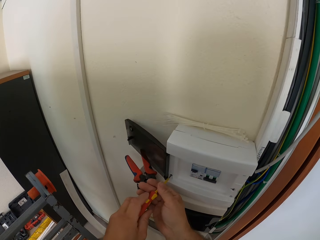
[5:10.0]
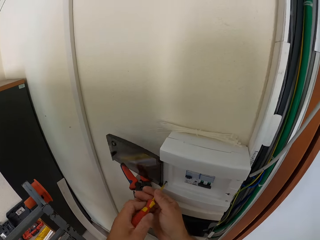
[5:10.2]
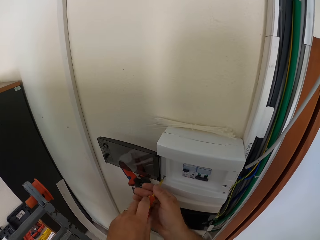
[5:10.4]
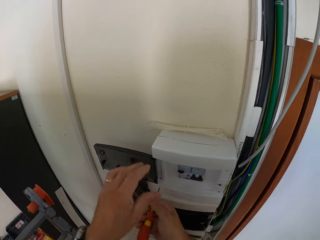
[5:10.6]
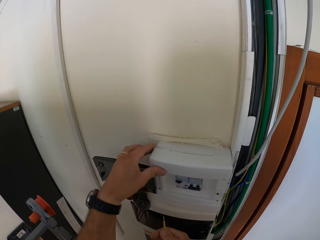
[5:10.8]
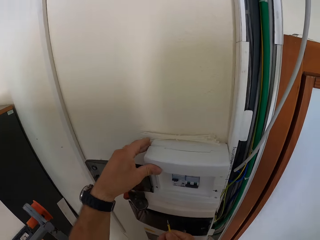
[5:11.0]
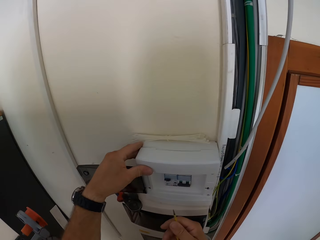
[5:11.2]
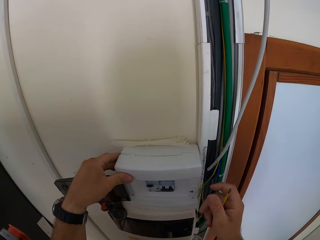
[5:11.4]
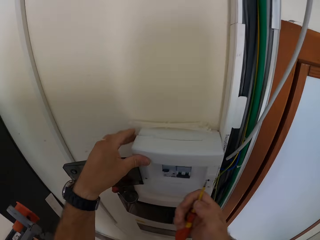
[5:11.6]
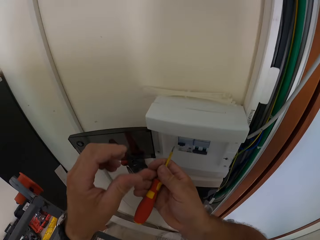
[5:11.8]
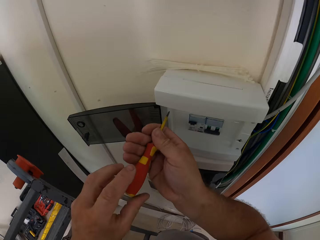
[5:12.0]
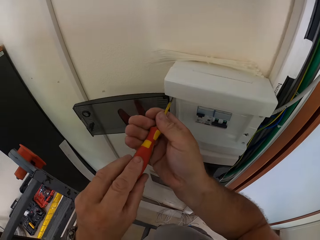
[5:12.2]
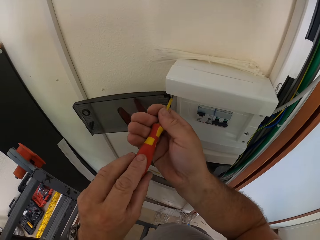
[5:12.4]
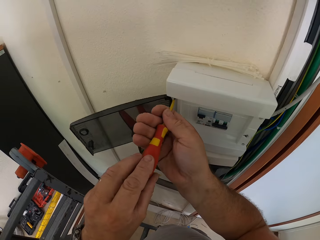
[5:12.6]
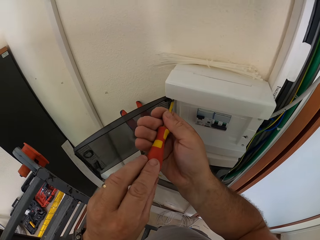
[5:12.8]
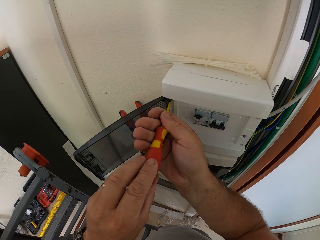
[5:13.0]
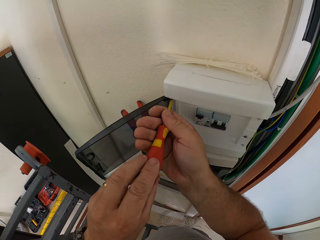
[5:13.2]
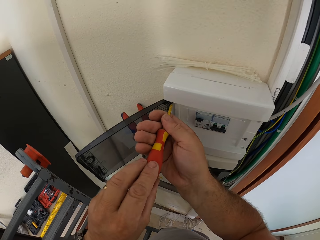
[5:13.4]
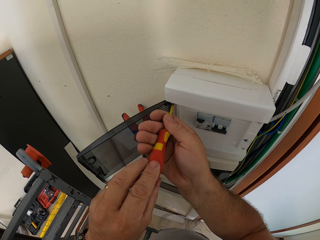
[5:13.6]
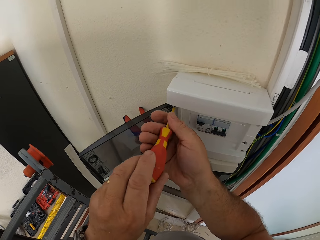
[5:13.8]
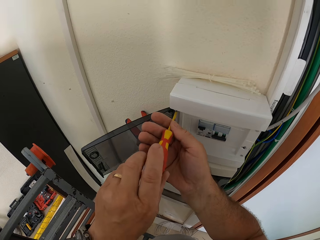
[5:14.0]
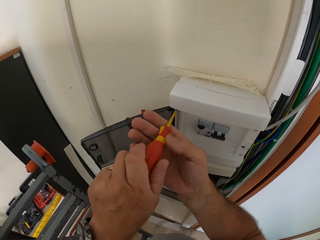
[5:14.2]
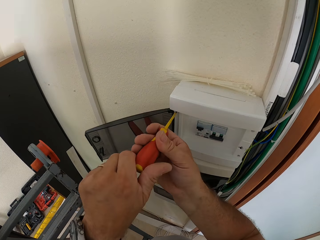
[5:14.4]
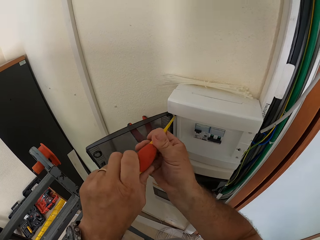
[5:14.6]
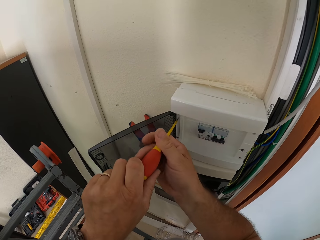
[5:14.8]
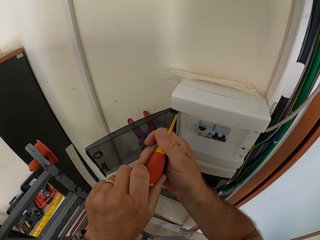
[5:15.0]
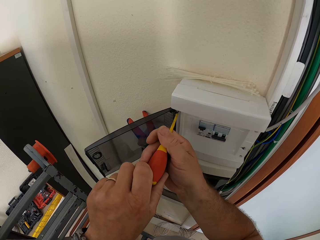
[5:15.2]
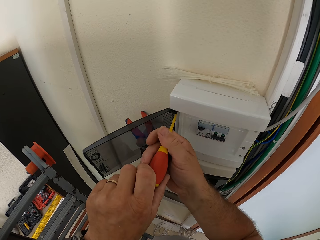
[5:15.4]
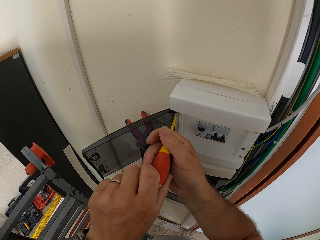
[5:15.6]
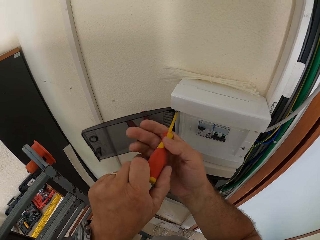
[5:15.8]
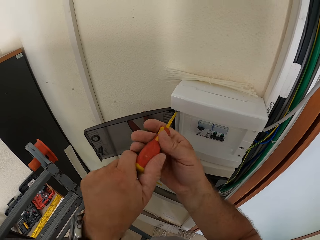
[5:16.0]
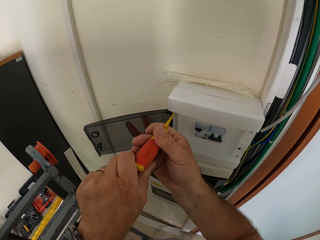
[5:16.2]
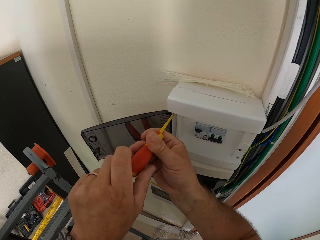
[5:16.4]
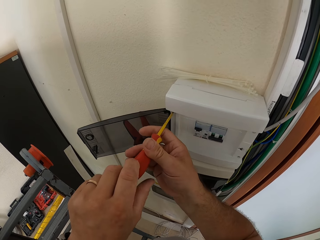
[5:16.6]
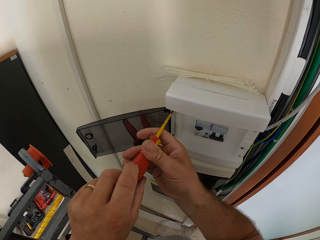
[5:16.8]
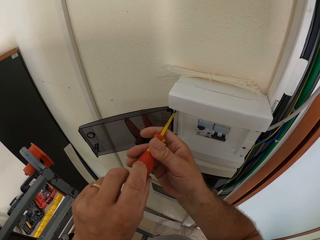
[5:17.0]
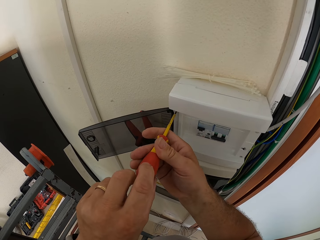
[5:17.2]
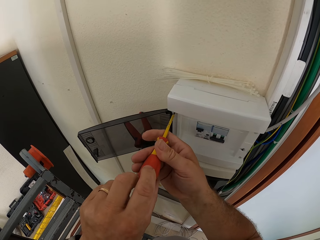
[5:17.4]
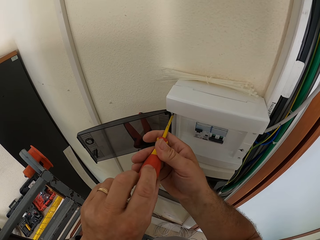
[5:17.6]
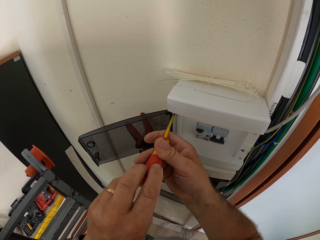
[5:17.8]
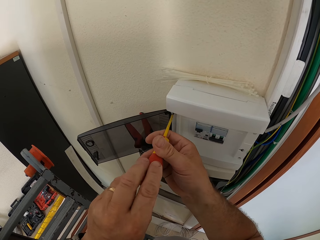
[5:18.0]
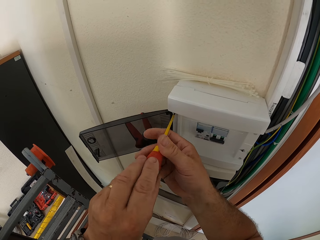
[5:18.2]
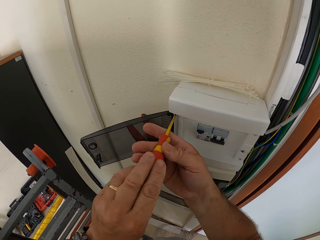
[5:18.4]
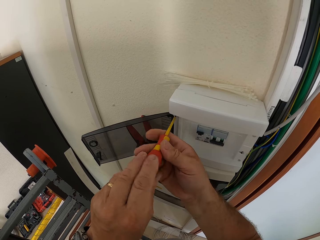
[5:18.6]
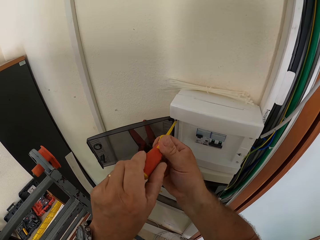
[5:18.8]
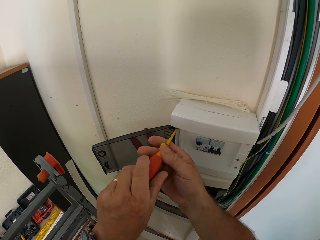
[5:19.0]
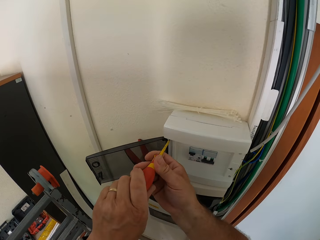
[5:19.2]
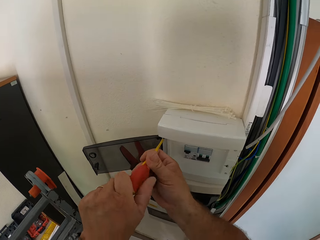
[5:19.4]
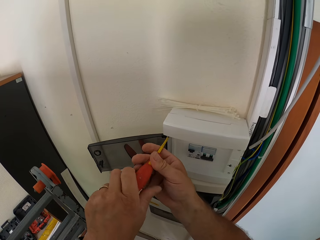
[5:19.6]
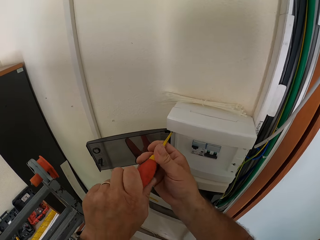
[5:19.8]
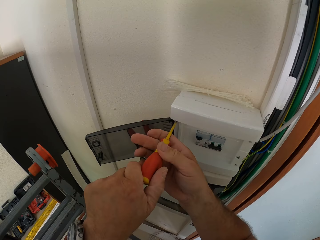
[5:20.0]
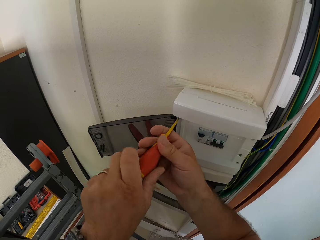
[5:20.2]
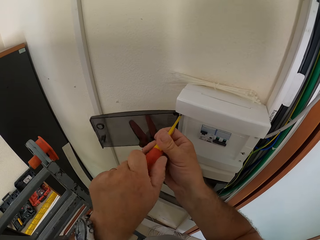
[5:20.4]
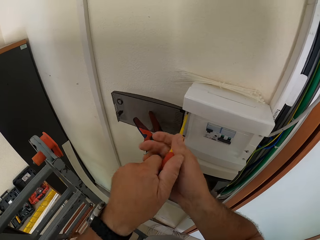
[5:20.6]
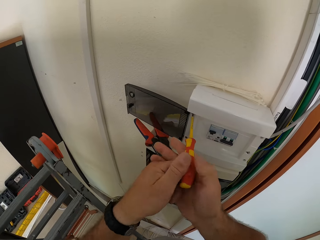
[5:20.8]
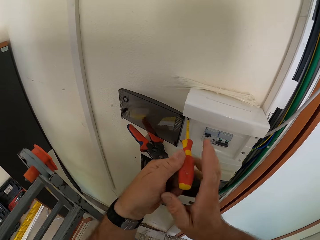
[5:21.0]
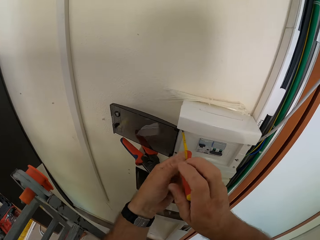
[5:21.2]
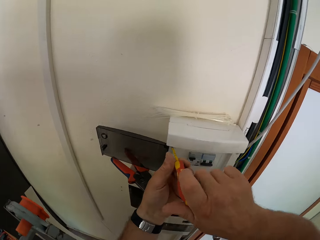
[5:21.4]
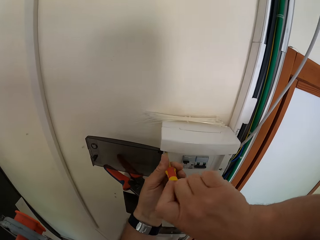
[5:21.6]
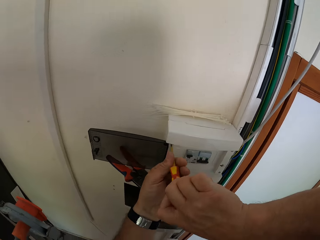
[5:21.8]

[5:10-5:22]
The camera wearer removes the screwdriver from the conjunction box. He places his left hand on the conjunction box. He screws the conjunction box with the screwdriver.

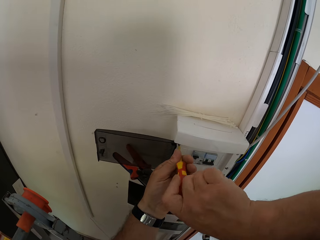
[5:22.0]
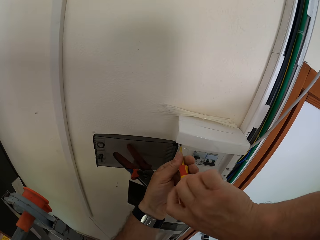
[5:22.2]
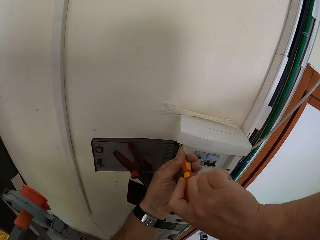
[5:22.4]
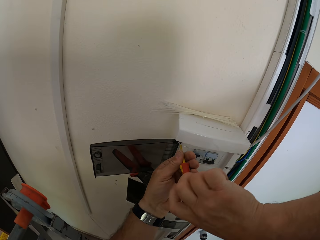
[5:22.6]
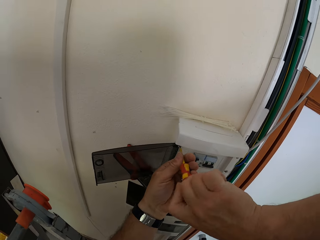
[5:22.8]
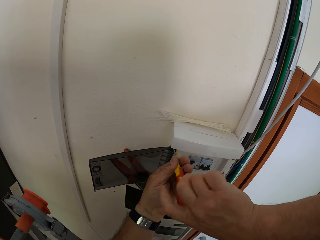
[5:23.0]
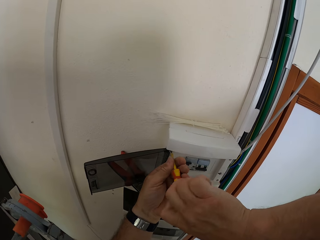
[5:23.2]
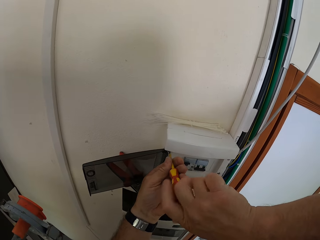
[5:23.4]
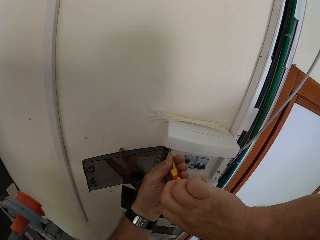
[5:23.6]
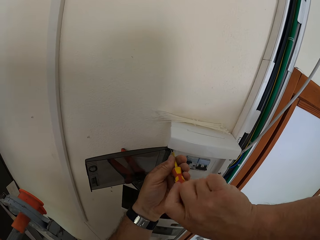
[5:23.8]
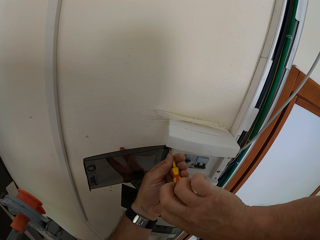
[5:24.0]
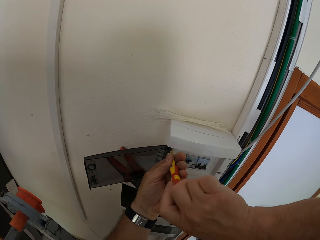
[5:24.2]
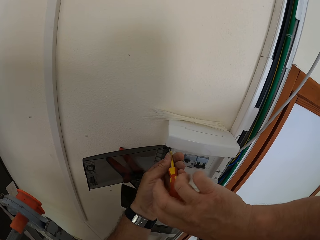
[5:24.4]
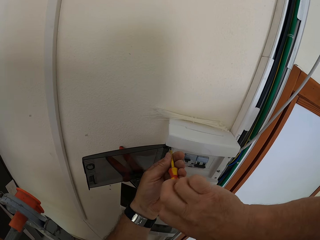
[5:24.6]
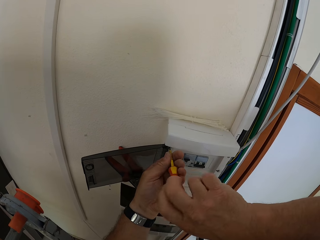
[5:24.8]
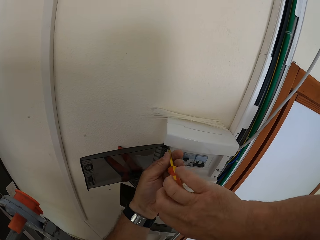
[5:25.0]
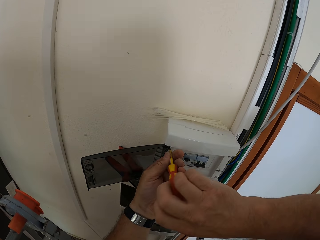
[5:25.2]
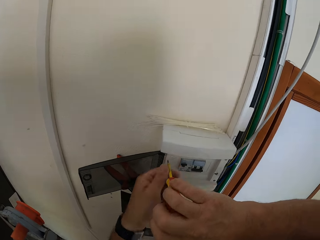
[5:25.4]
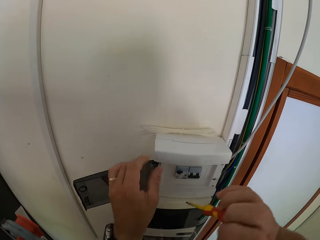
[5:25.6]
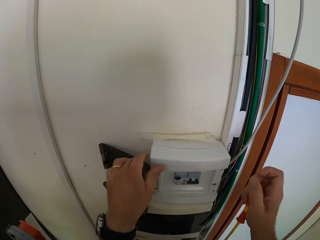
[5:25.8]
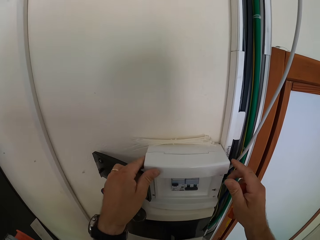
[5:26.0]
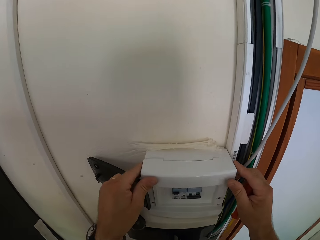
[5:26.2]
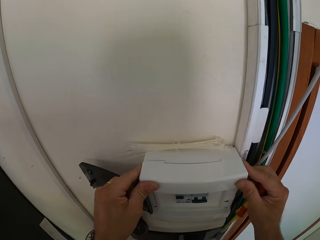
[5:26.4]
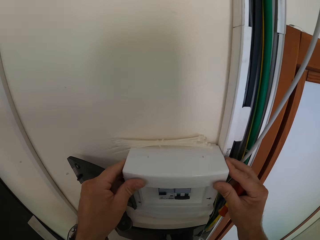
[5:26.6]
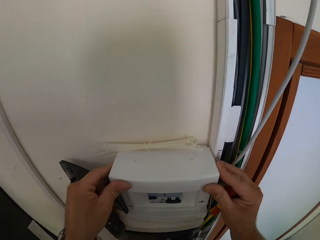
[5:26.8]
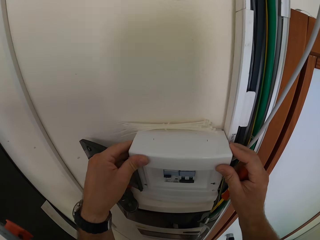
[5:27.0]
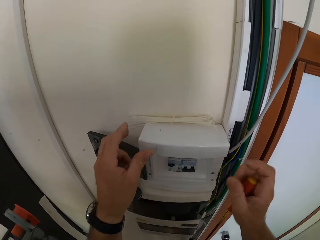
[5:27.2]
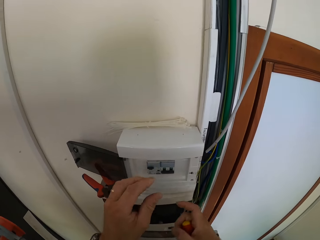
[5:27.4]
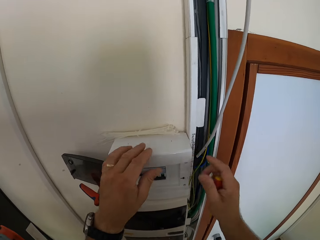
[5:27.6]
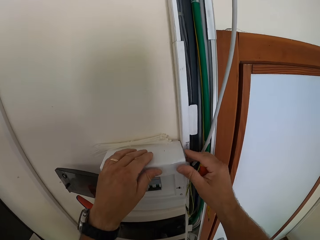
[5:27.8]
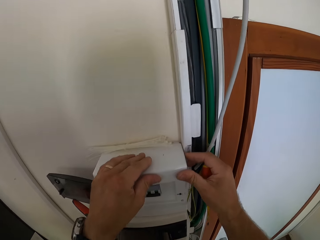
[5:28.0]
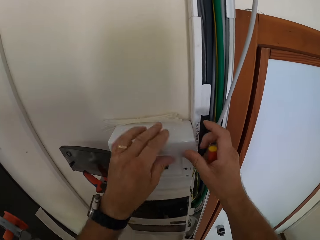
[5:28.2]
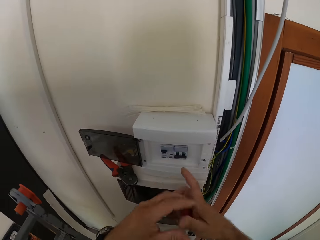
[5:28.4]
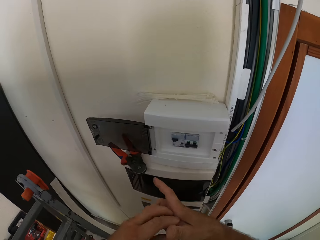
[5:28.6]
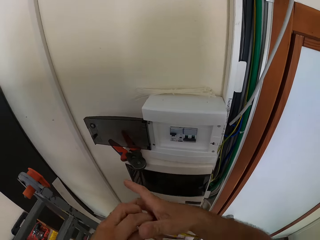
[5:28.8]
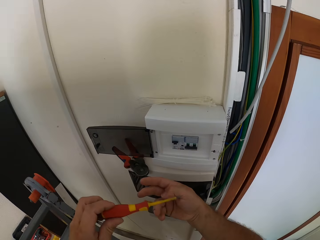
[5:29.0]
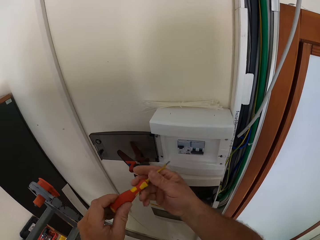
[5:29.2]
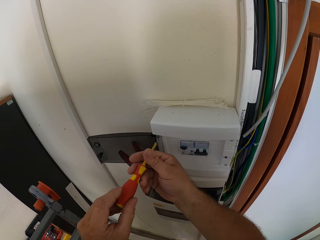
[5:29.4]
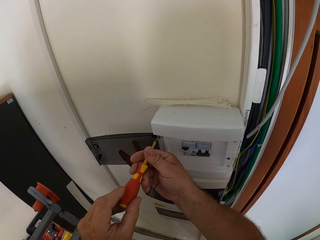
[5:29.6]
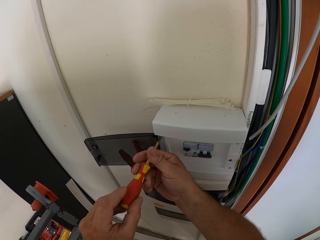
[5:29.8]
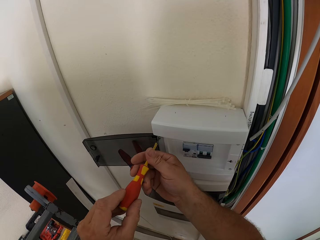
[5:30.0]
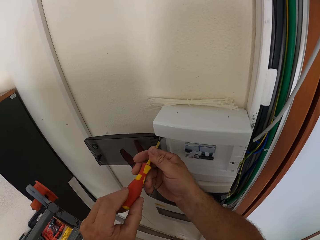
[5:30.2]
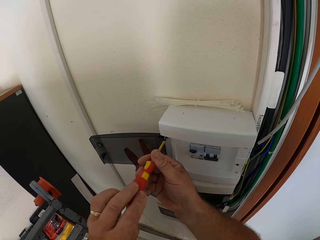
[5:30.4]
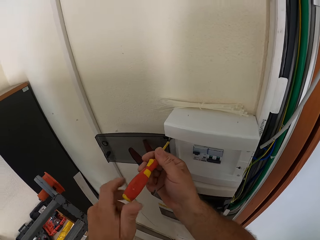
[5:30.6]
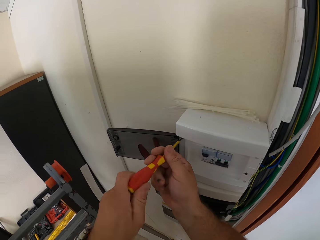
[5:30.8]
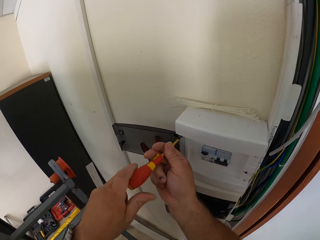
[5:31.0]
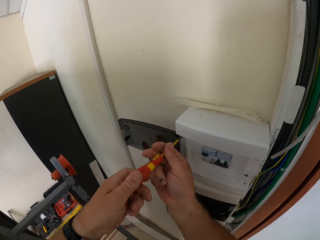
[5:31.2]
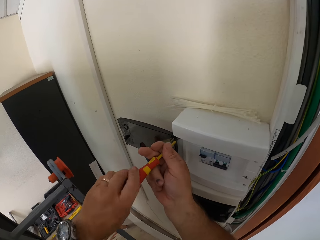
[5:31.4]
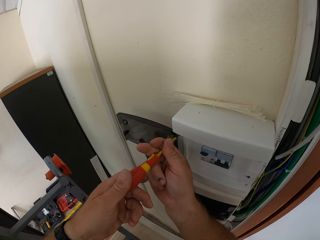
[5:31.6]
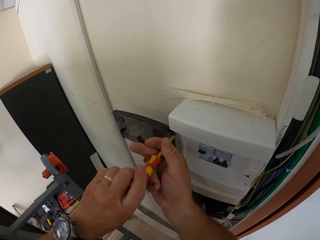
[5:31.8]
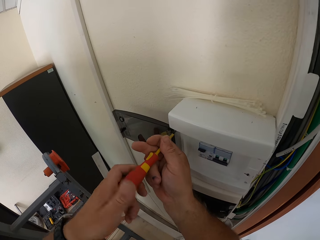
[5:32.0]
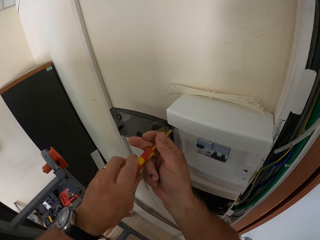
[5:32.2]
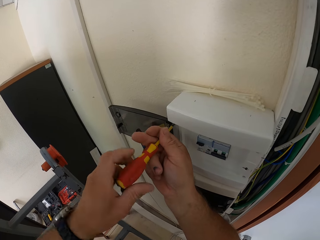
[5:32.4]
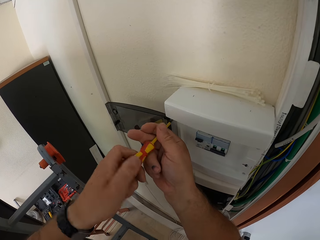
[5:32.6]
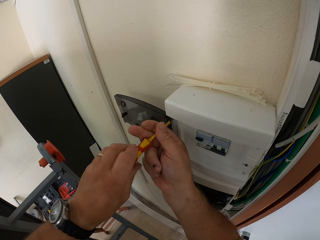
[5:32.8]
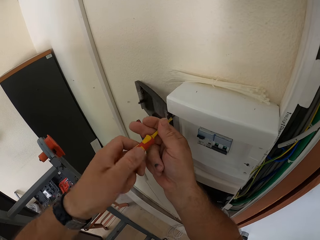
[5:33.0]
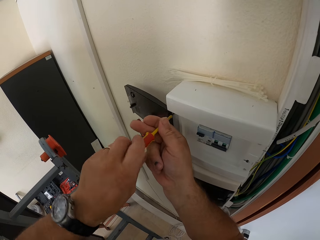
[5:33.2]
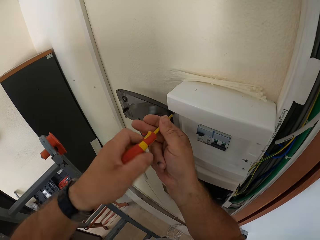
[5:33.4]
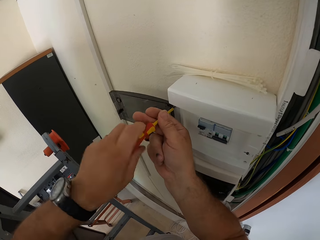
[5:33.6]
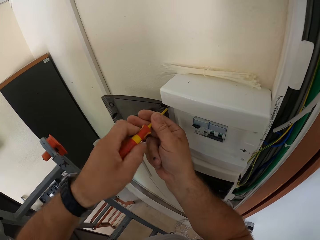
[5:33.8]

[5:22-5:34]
The camera wearer removes the screwdriver from the conjunction box. He places both hands on the conjunction box. He checks the meter box. He removes both hands from the conjunction box. He places his hands back again on the conjunction box. He screws the conjunction box with the screwdriver.
